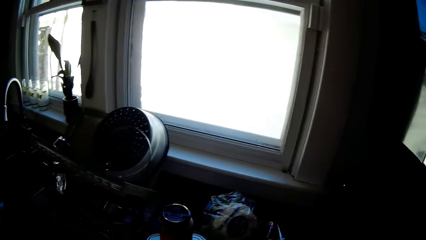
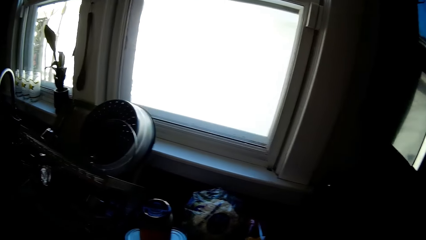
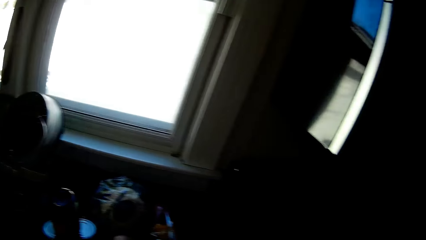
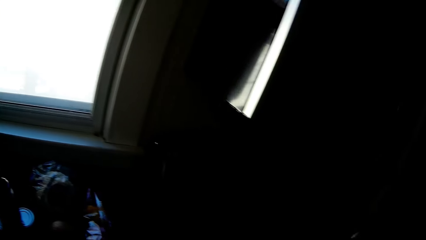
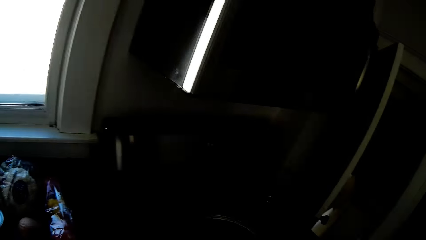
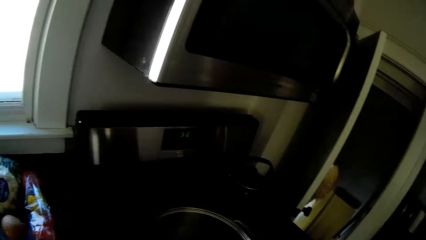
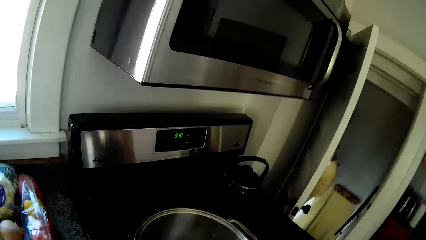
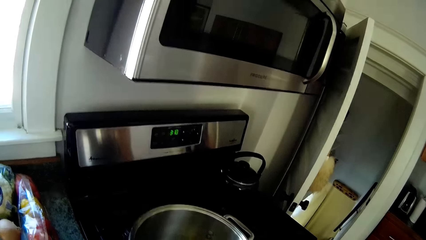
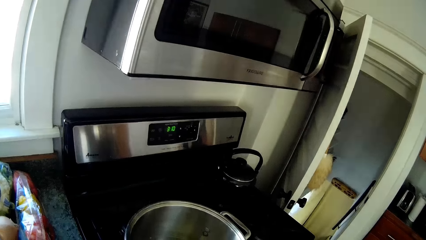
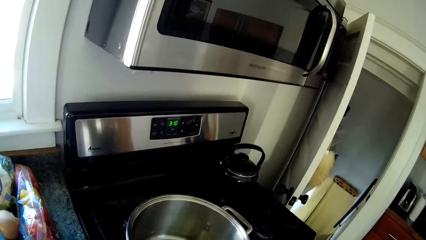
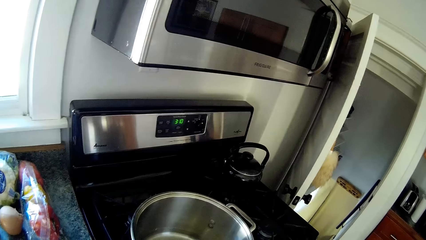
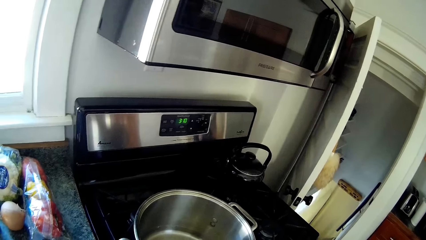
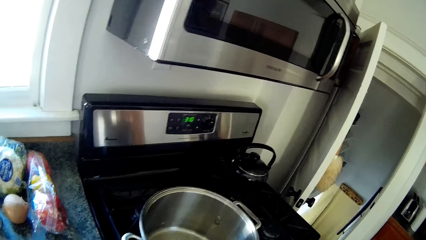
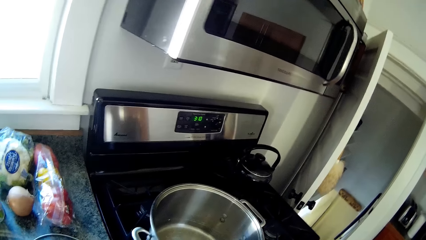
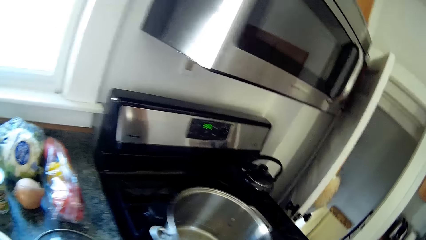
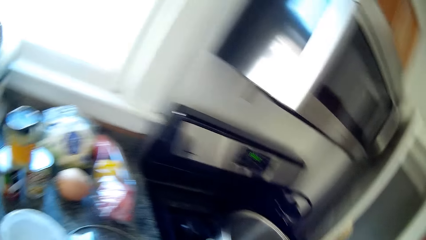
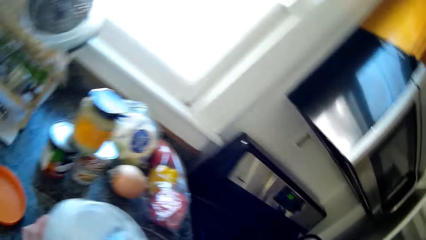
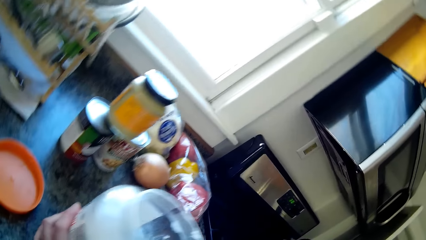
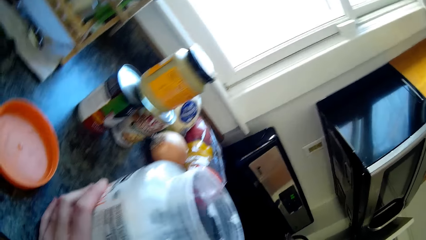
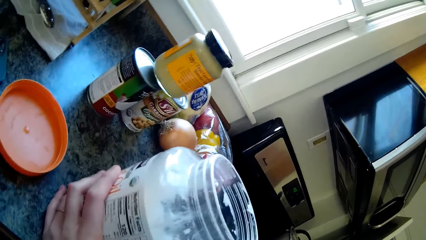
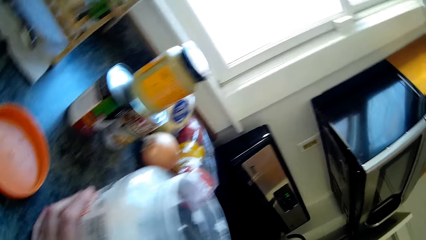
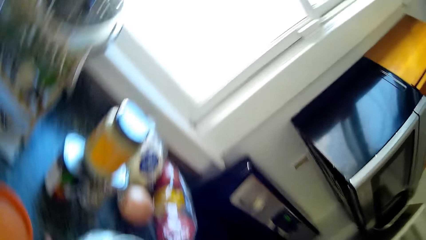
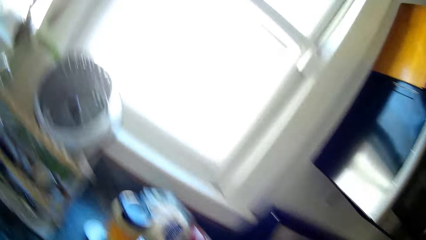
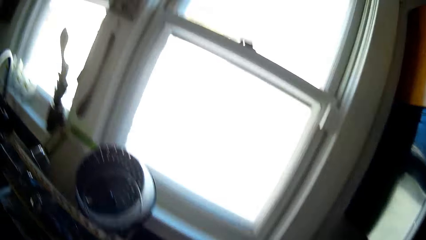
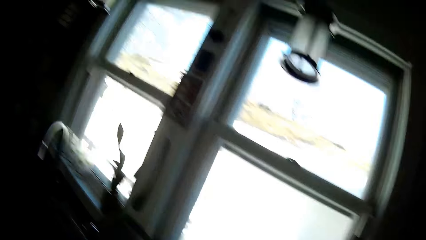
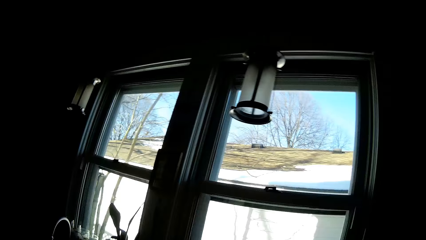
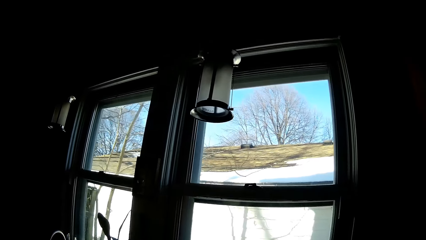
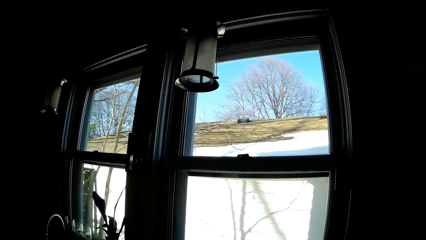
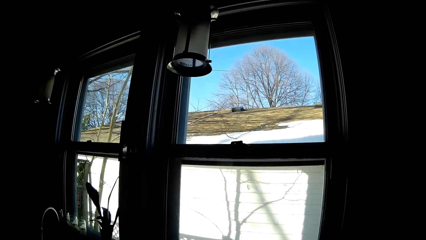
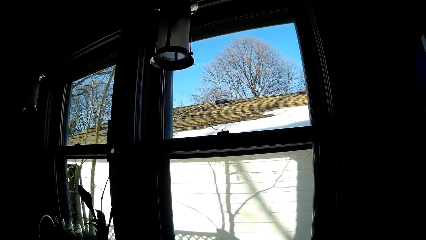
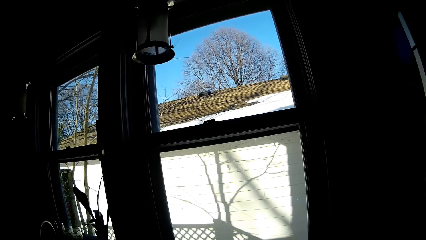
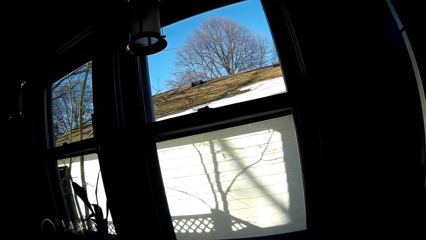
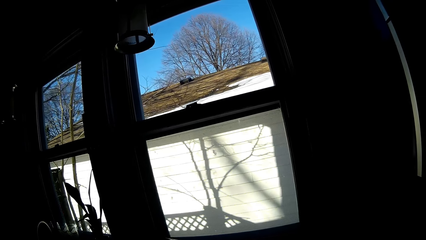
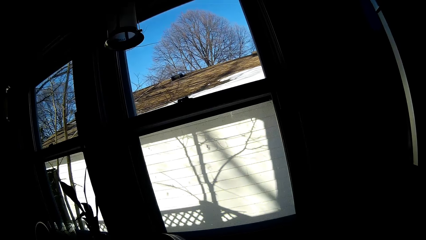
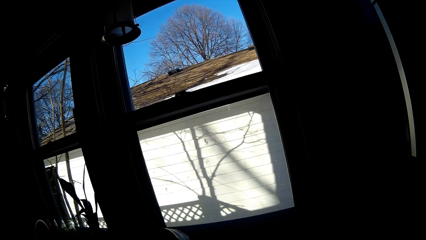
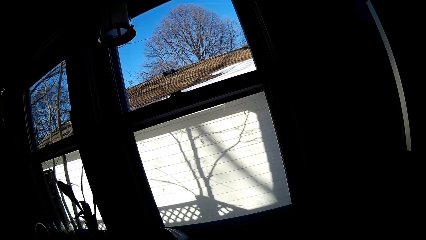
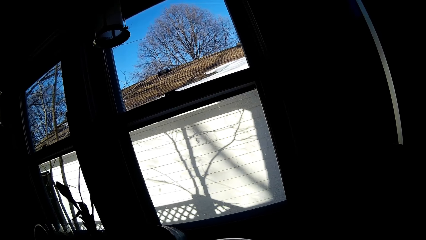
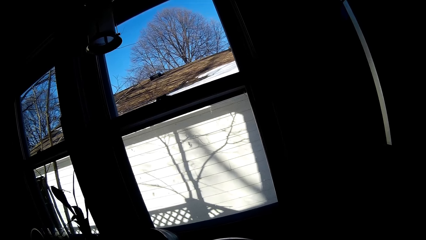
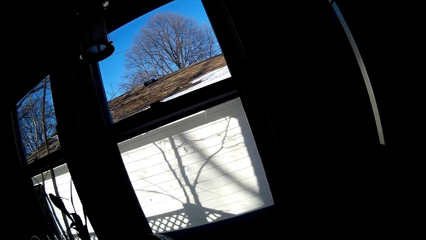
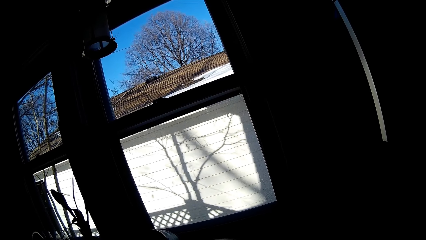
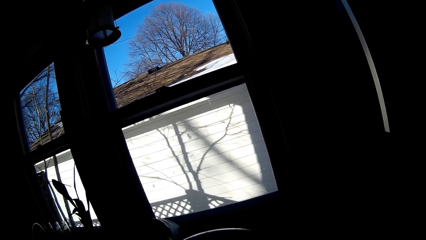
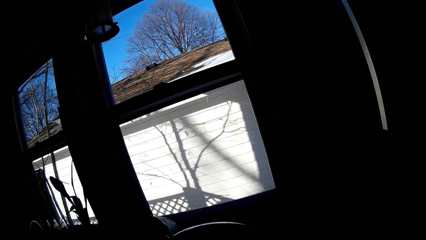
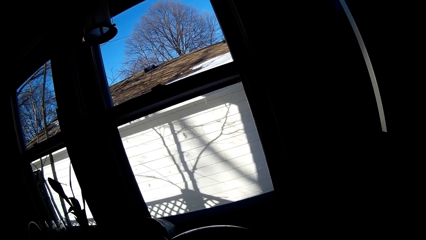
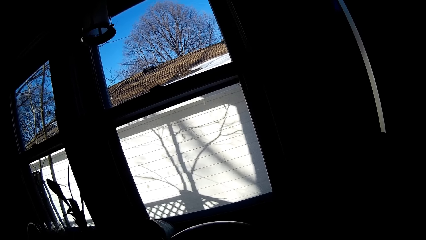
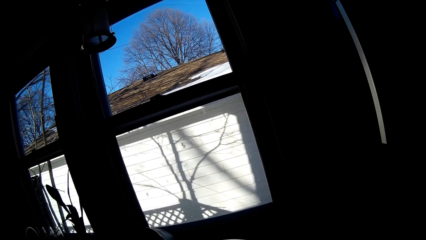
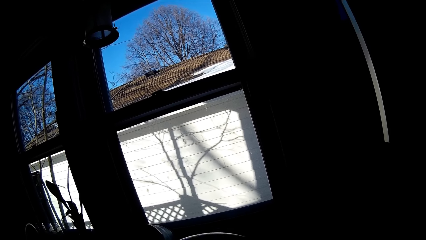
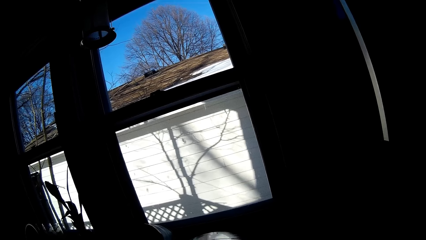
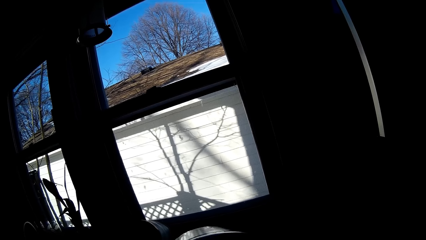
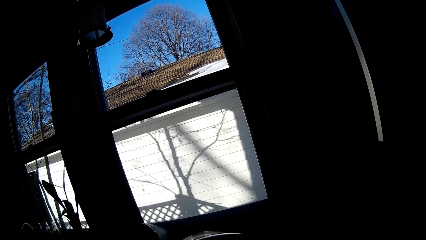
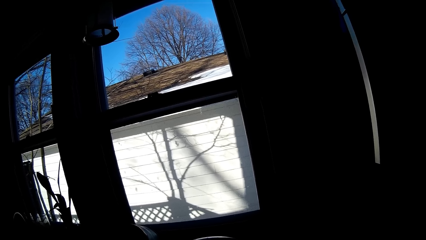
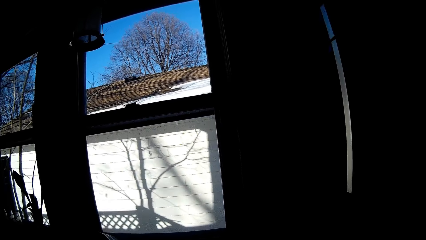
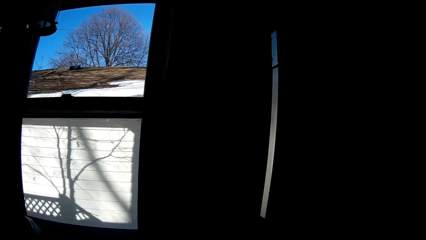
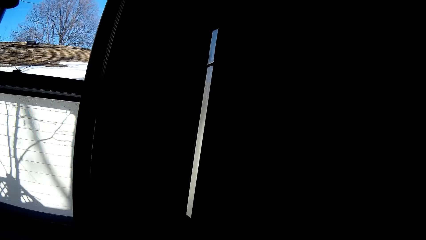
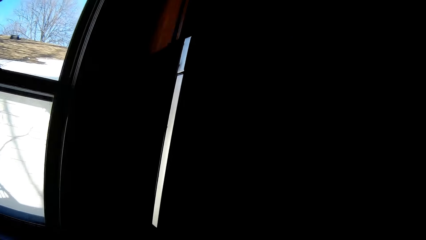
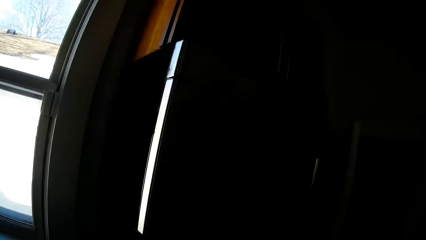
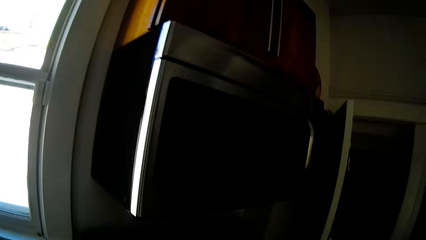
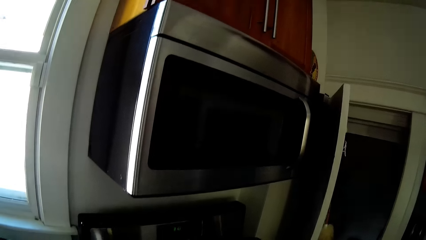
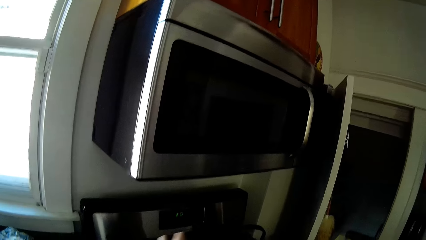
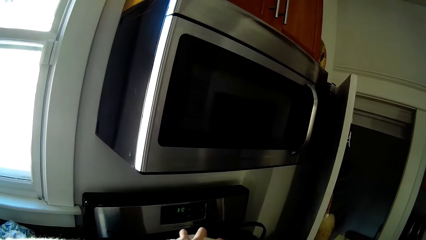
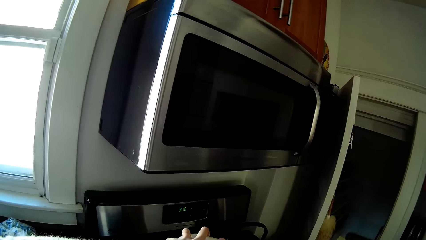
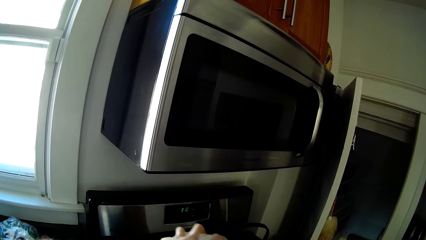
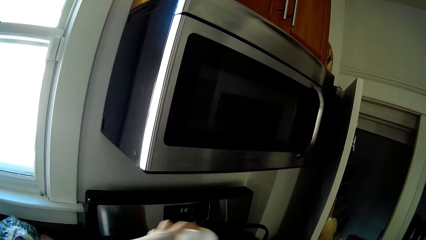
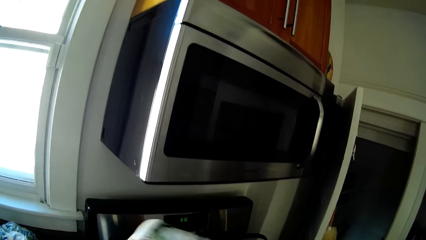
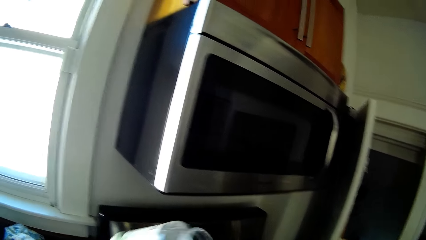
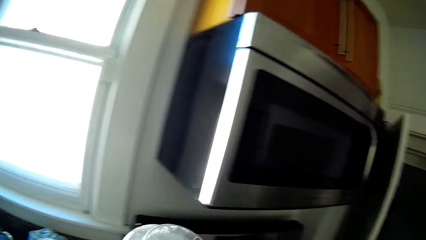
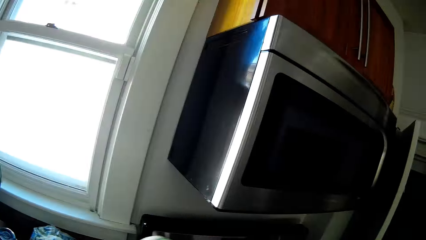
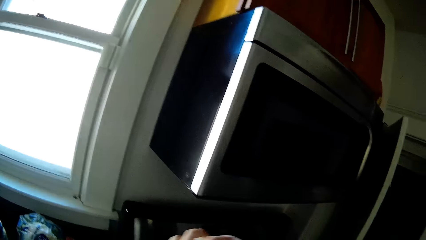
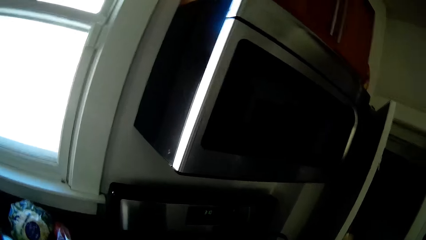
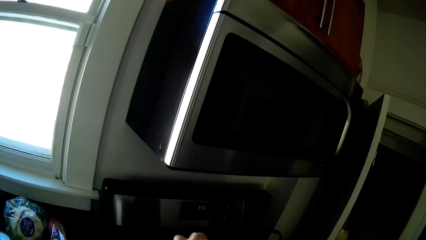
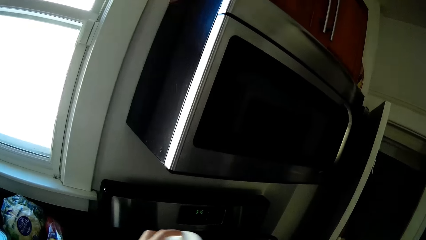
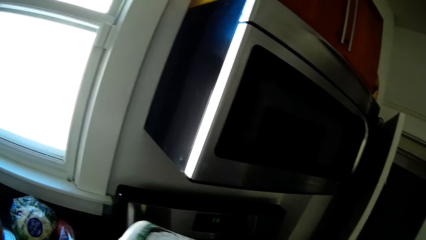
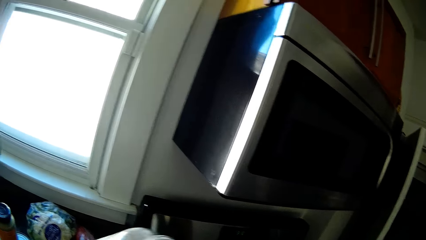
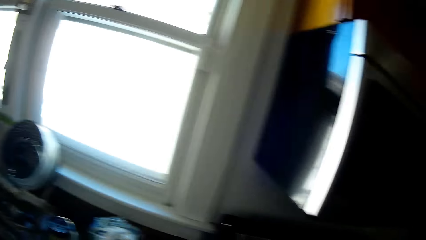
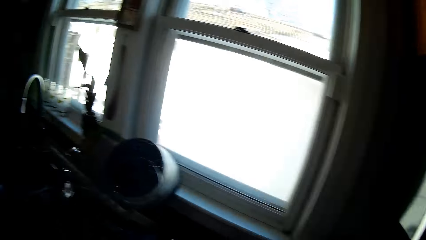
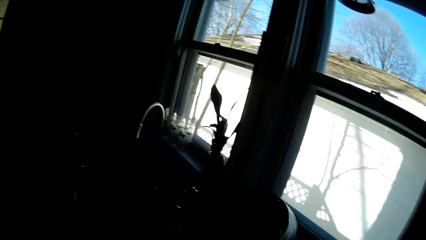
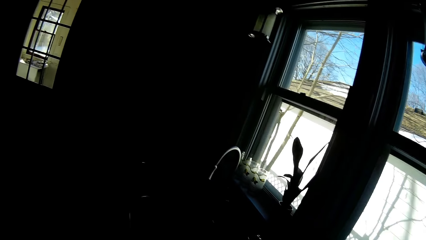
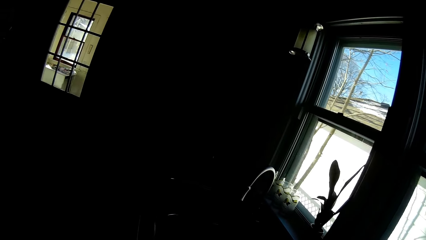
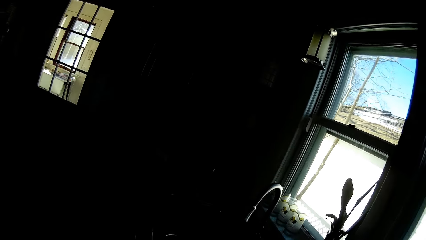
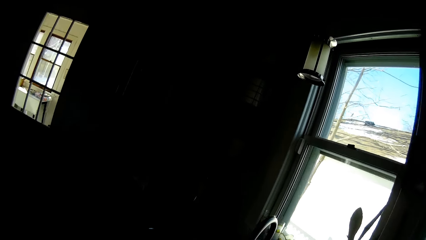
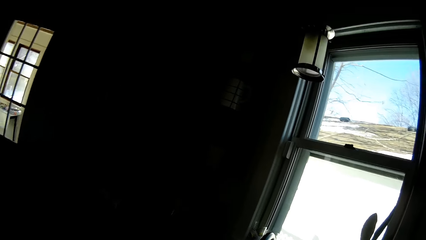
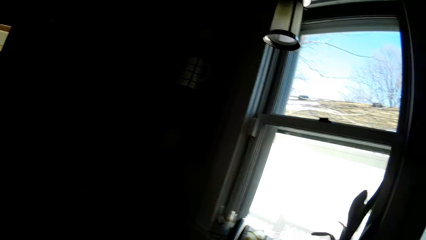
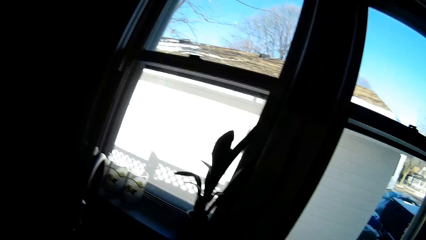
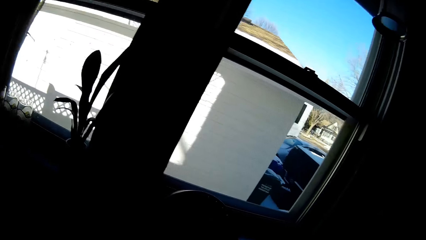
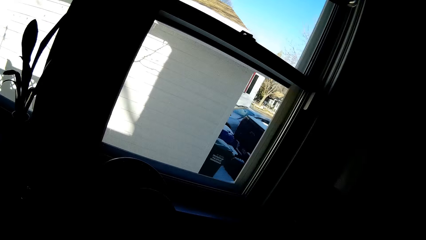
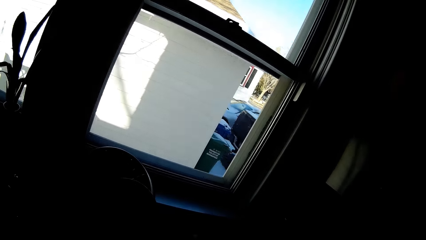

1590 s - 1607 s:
The camera wearer holds the container on the slab with her left hand. She holds a stainless bowl in her left hand. She holds the container in her left hand.
